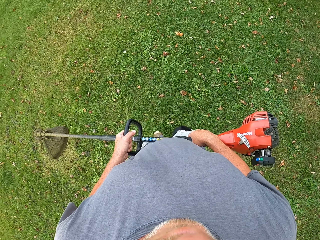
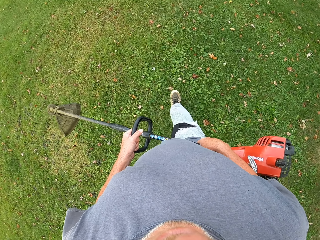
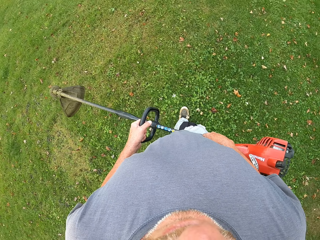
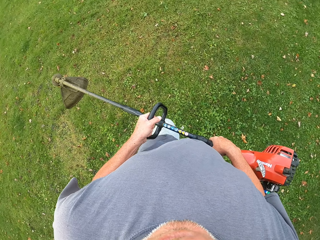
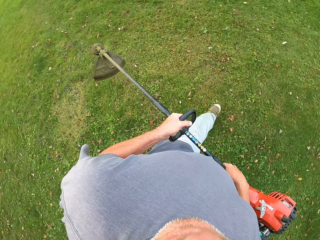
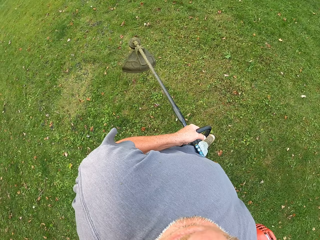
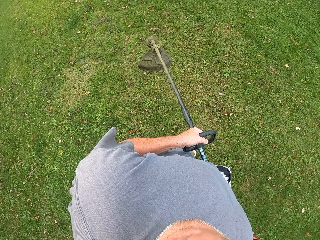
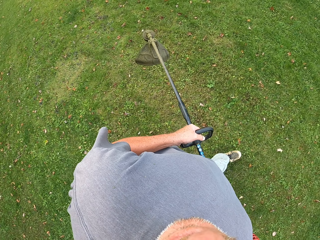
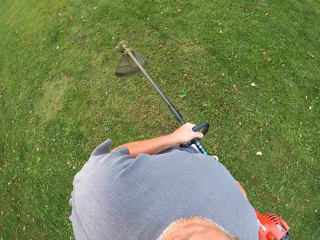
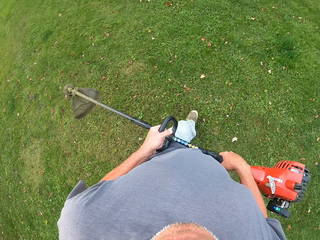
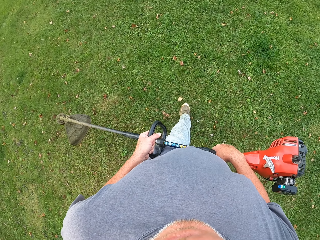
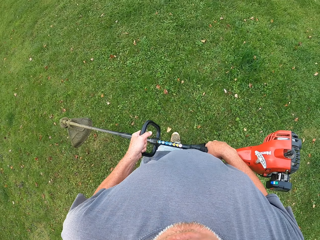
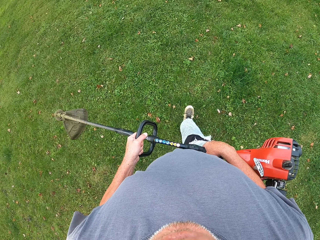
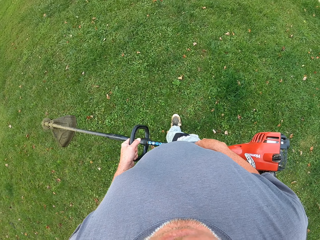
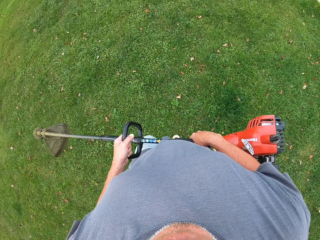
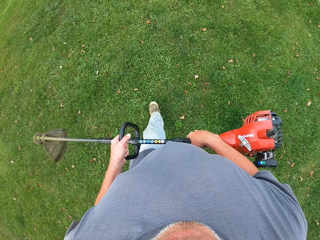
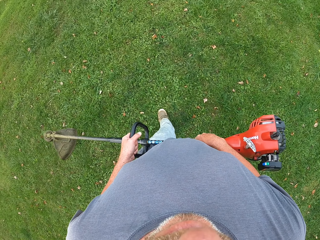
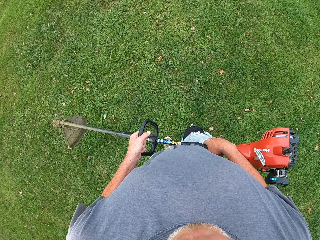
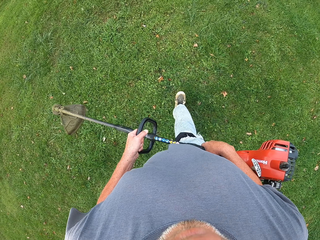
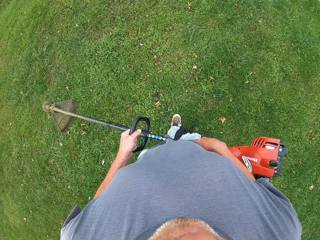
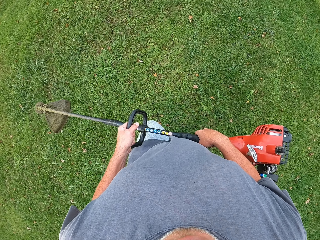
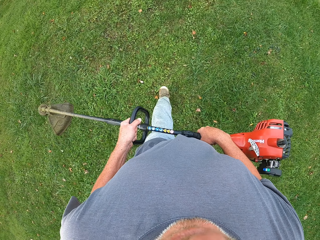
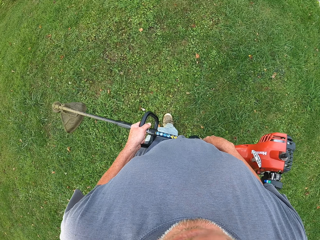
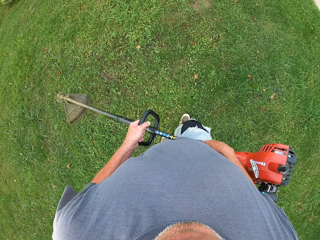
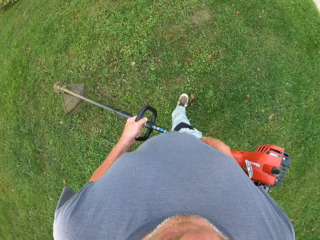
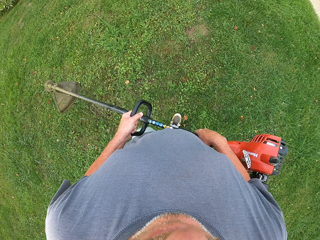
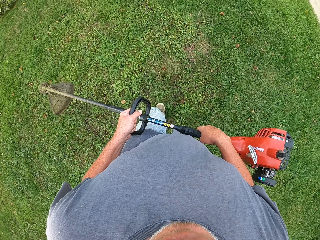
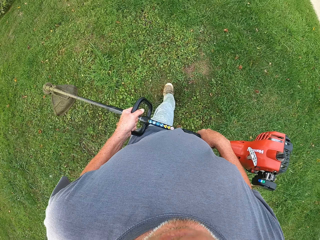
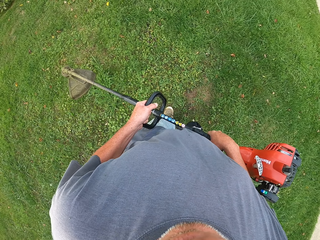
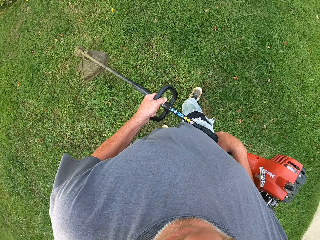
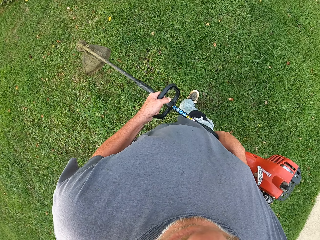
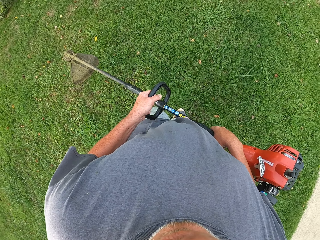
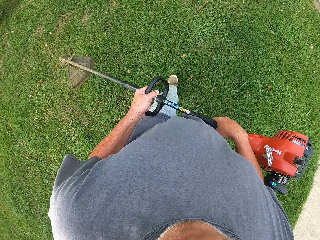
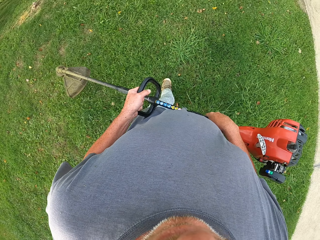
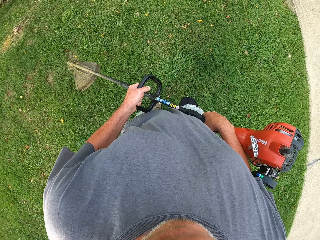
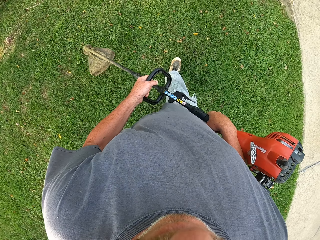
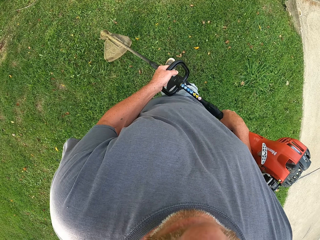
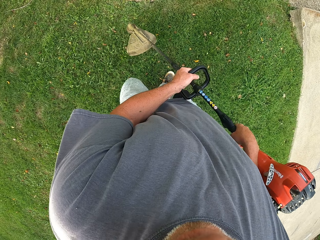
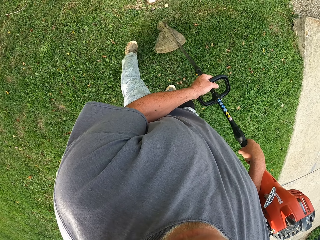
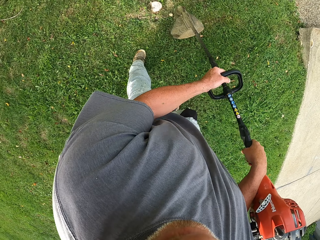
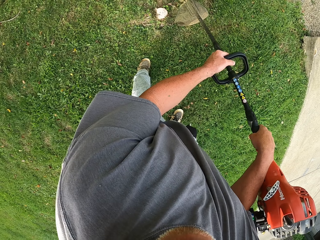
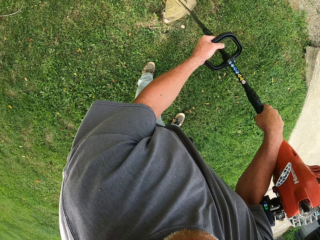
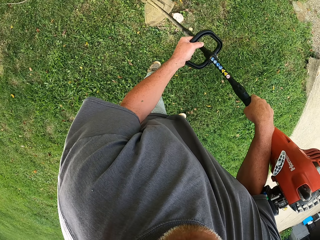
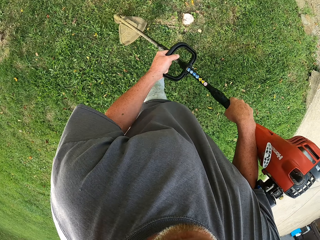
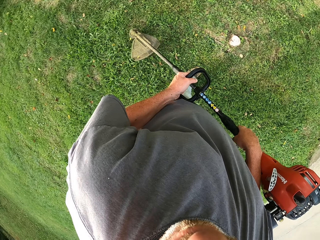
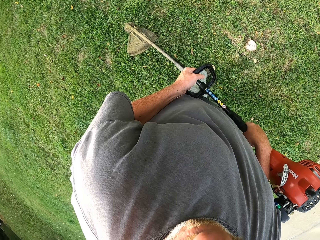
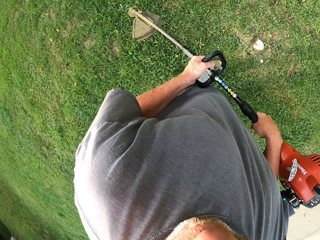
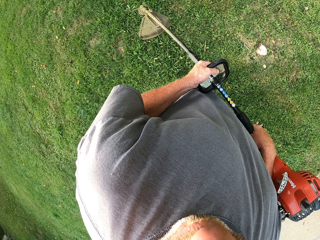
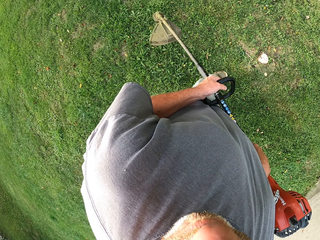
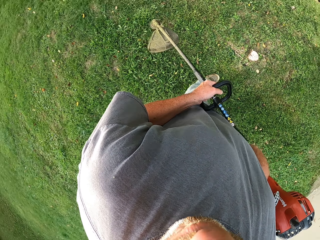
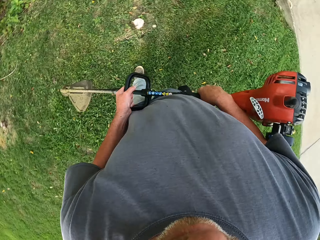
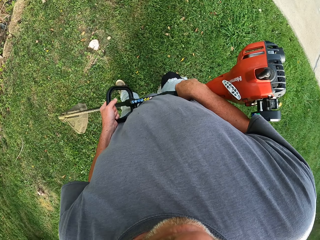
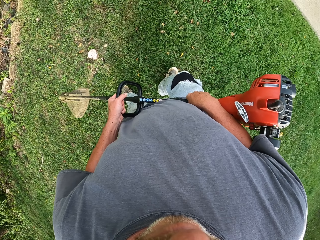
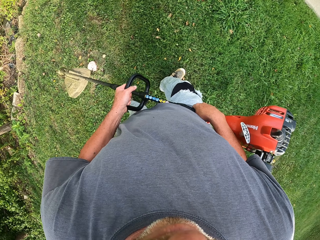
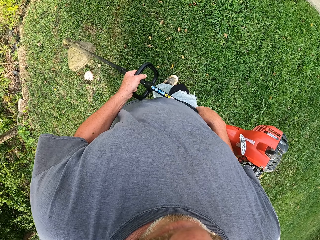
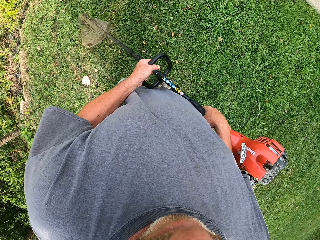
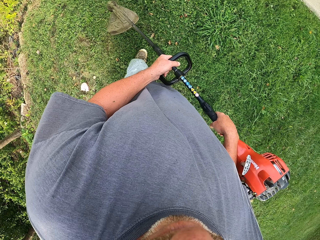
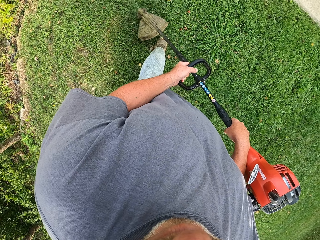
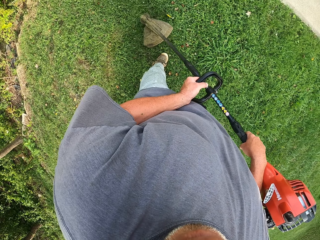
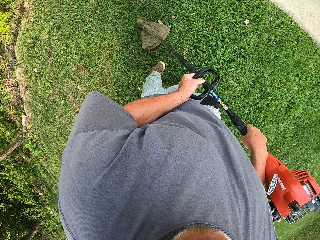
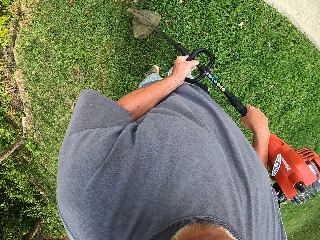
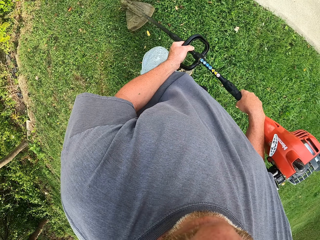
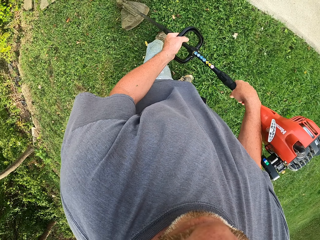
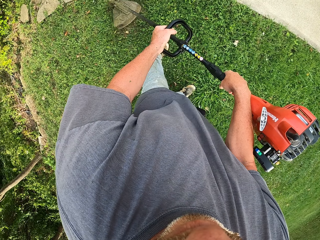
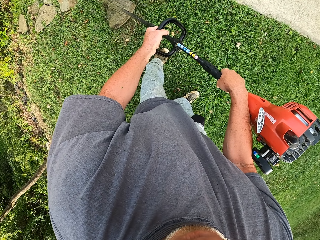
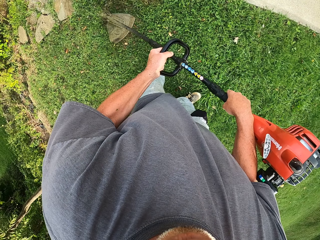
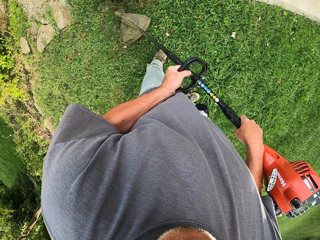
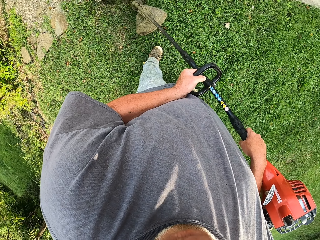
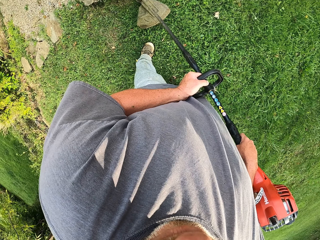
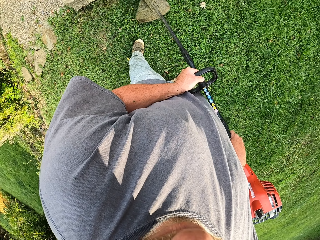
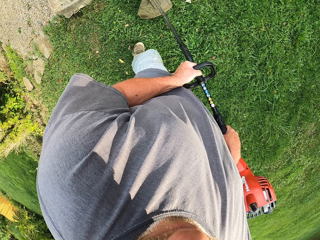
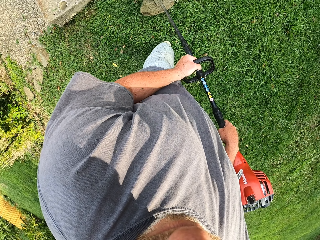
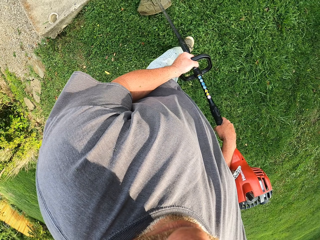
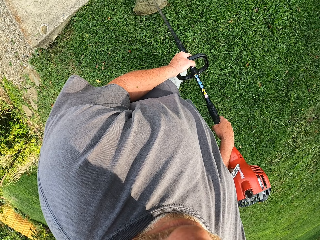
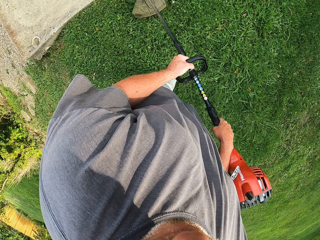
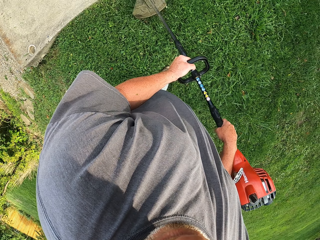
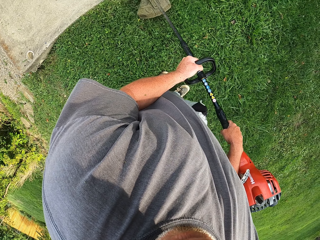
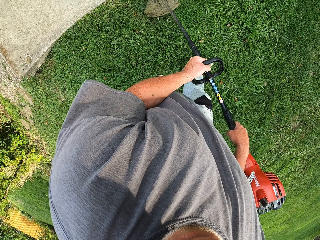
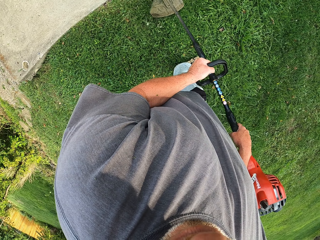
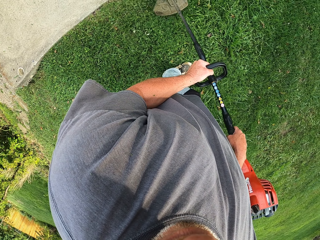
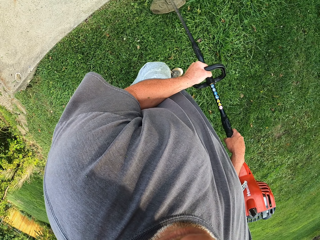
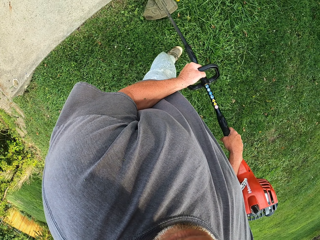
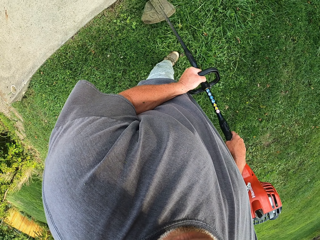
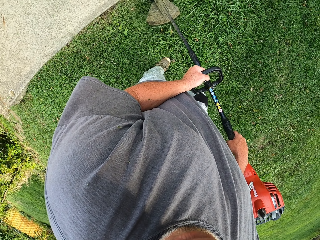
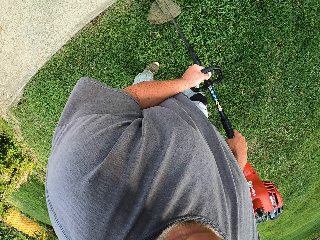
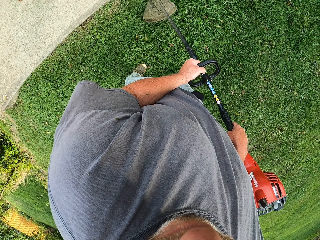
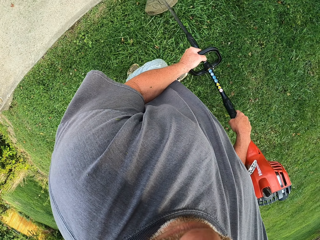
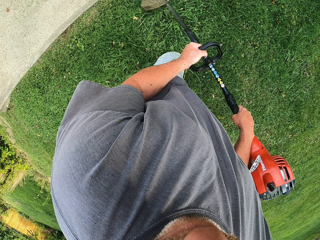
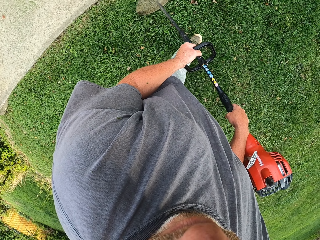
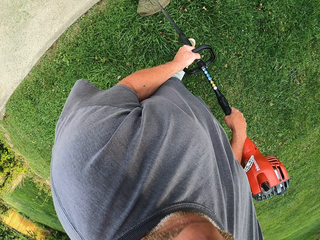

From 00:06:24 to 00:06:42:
The camera wearer stops. They walk around the field and cut the grass with the brush cutter.
